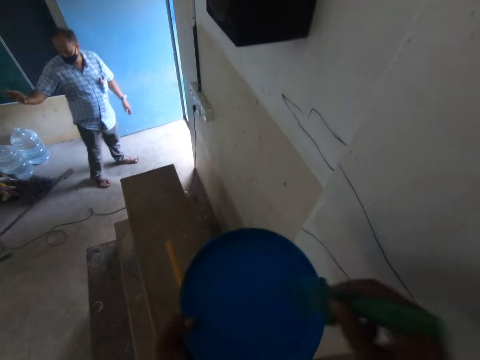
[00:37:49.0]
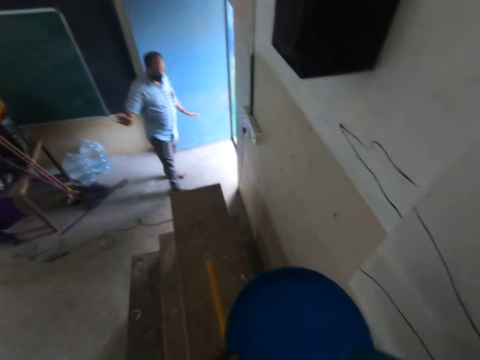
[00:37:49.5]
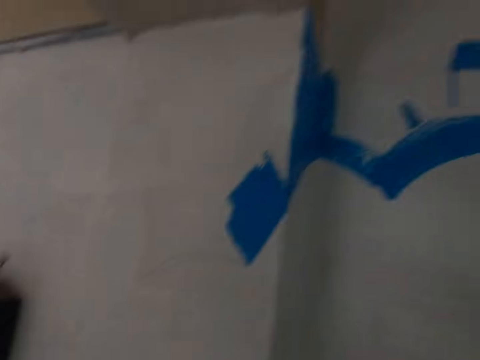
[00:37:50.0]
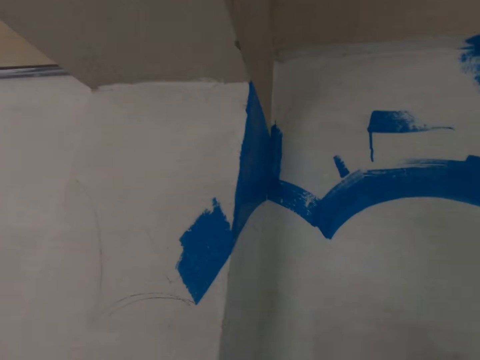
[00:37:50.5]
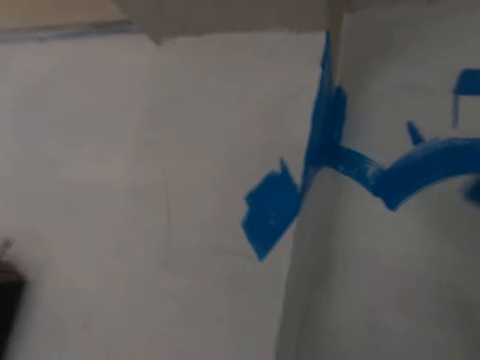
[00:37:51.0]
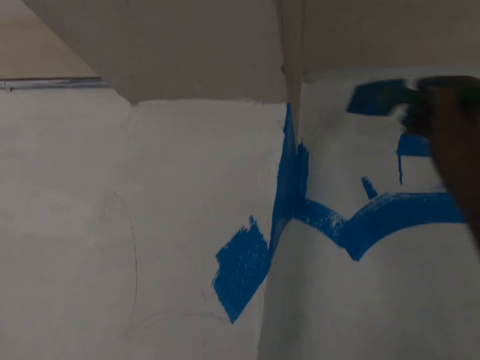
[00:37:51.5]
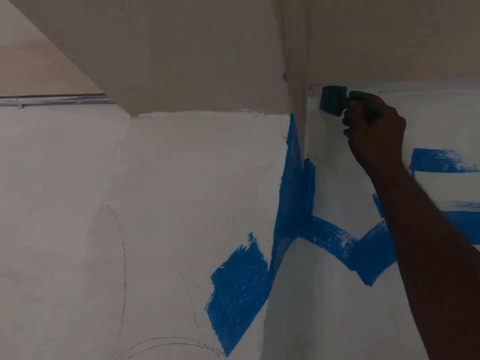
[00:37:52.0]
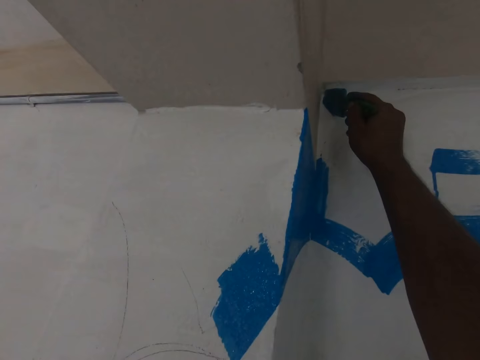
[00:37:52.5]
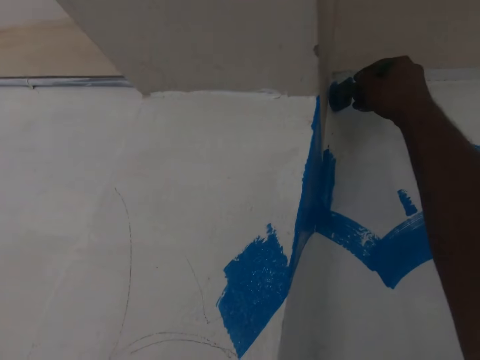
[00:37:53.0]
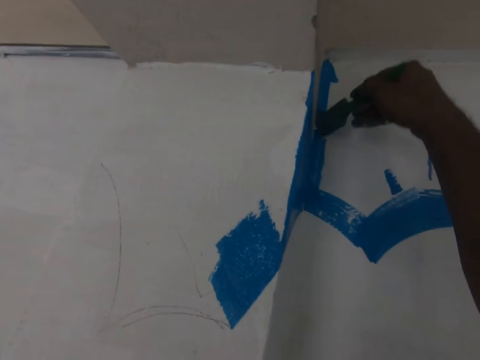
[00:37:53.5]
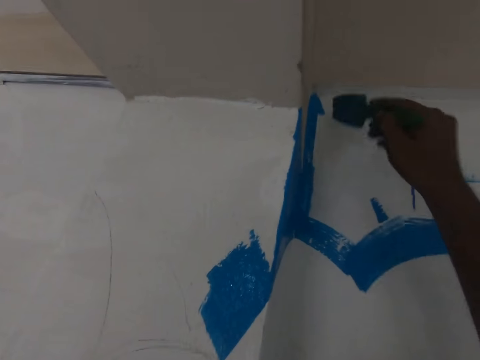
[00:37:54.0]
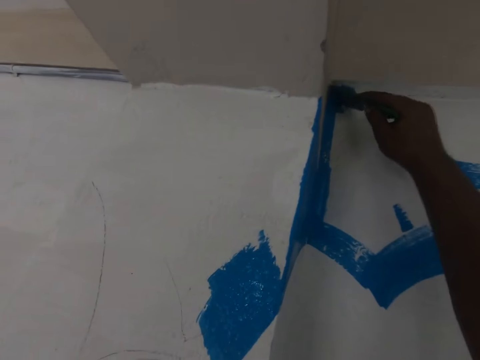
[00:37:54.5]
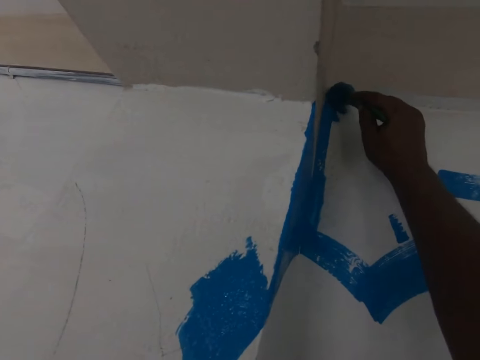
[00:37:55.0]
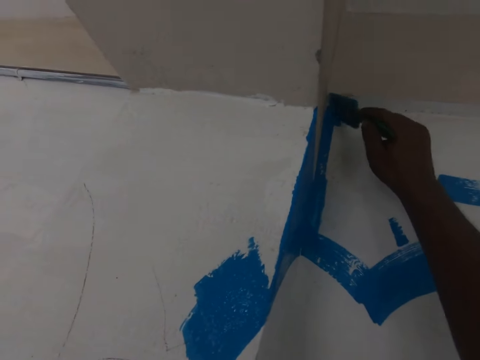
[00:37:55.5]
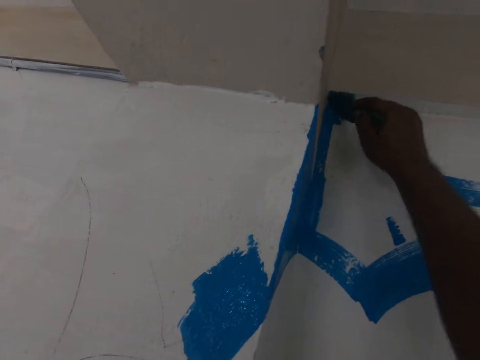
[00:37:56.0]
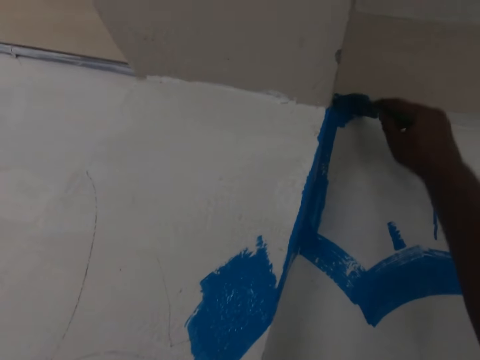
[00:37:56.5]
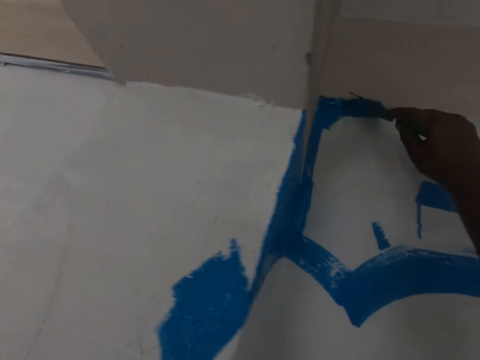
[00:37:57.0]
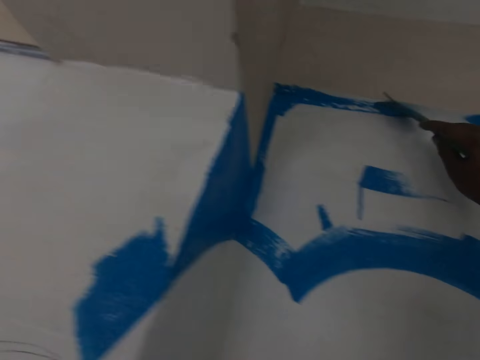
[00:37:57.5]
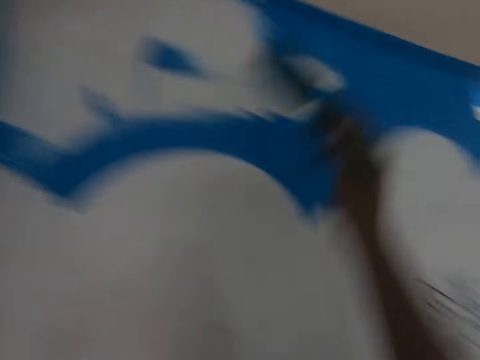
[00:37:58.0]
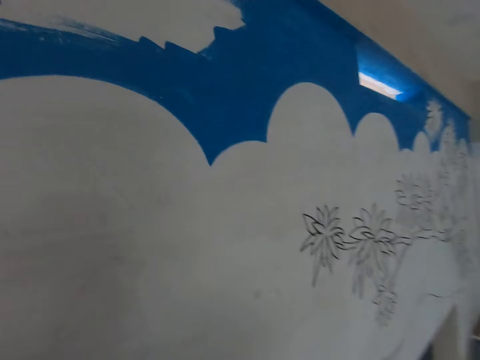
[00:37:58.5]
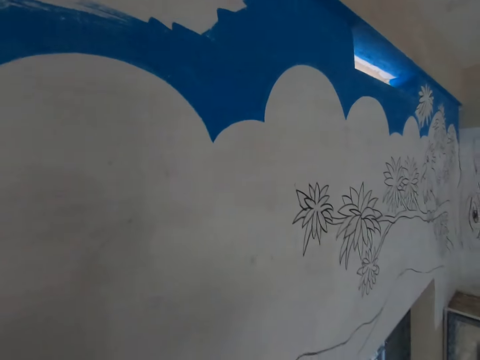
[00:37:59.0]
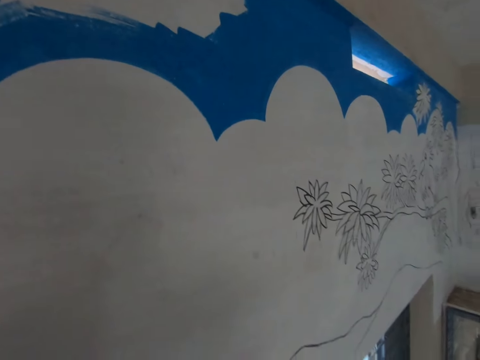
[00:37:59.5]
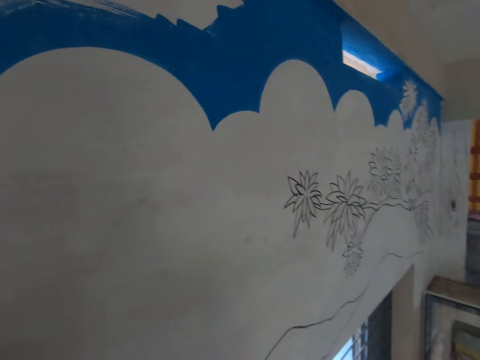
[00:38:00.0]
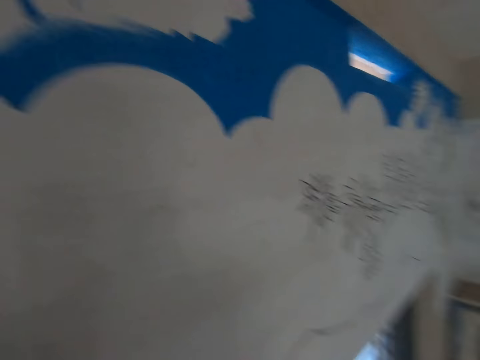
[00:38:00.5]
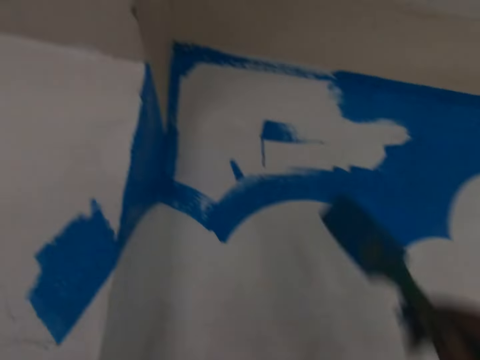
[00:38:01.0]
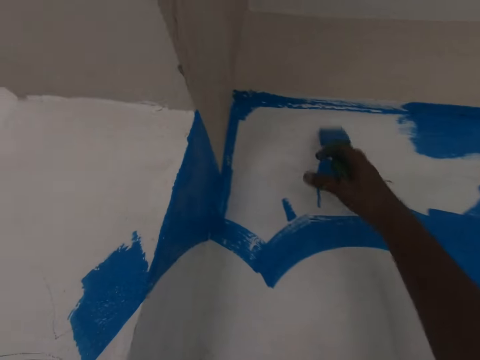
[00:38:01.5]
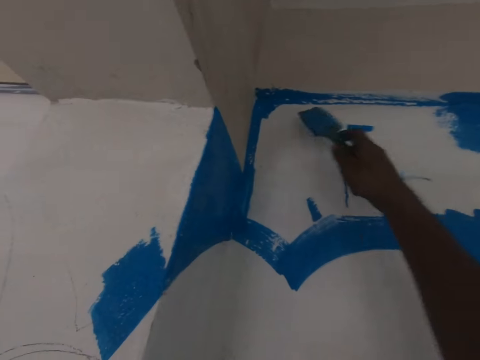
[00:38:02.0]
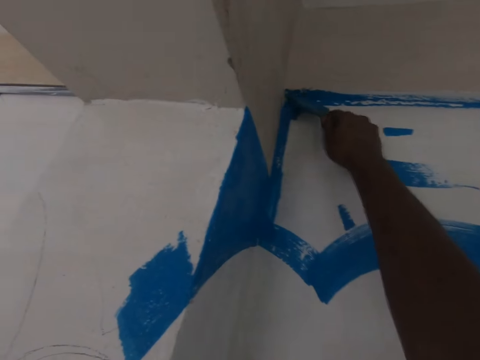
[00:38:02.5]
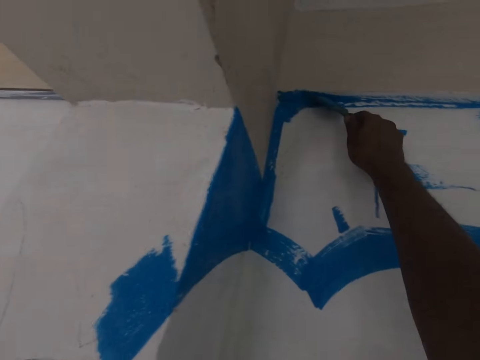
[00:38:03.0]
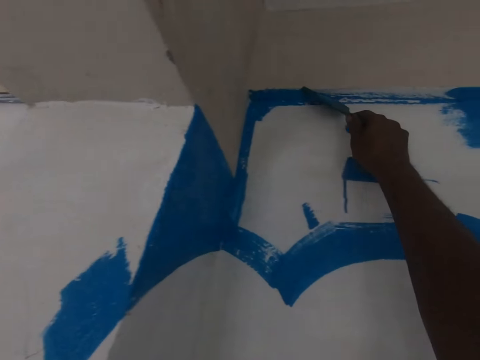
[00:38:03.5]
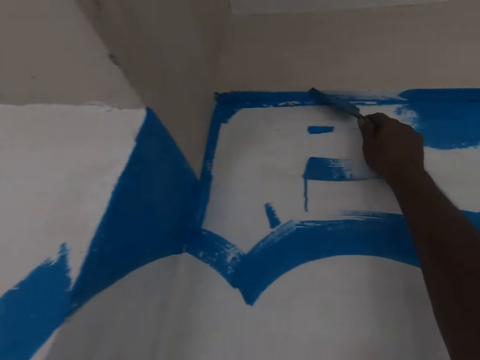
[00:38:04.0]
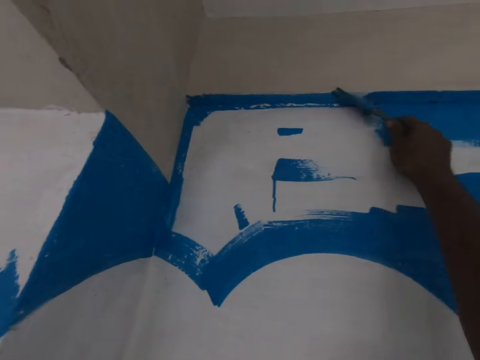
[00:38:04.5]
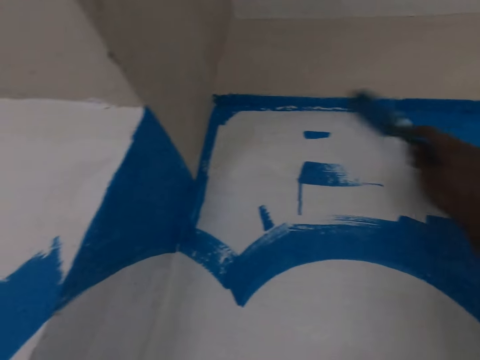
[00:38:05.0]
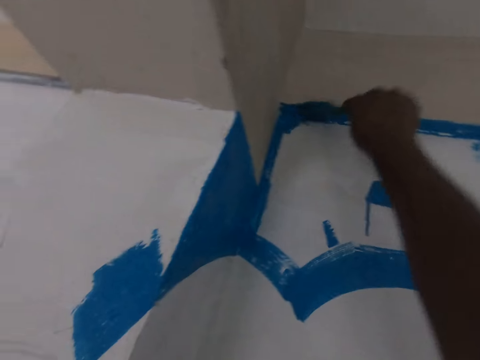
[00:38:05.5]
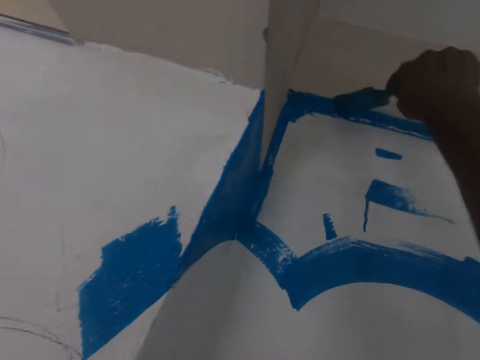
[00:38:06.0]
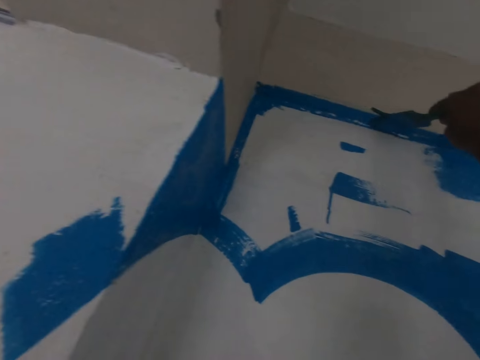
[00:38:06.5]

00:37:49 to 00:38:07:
The camera wearer inserts the brush in the bucket. They scoop paint with a paint brush. They turn to the wall. They paint the wall with the paint brush. They remove the brush from the wall. They look at the wall. They stand beside the wall. They hold the brush on the wall. They paint the wall with the paint brush.

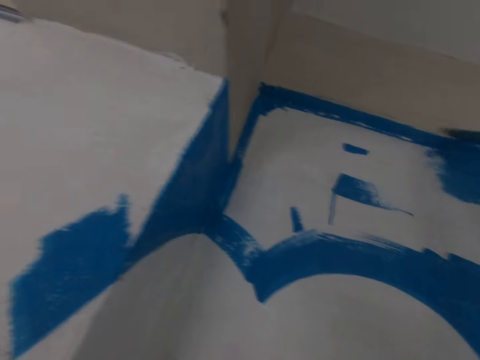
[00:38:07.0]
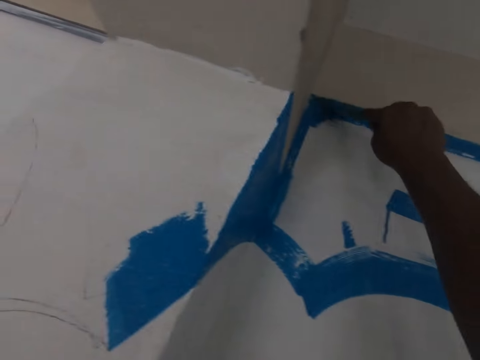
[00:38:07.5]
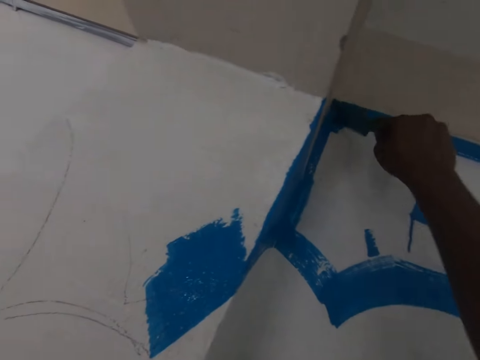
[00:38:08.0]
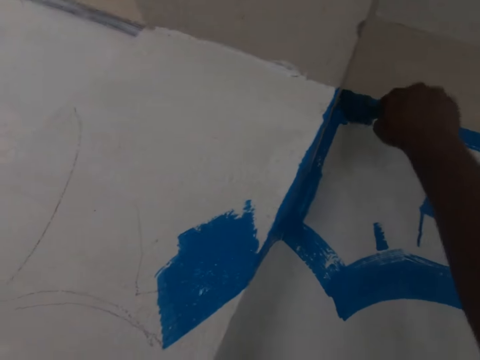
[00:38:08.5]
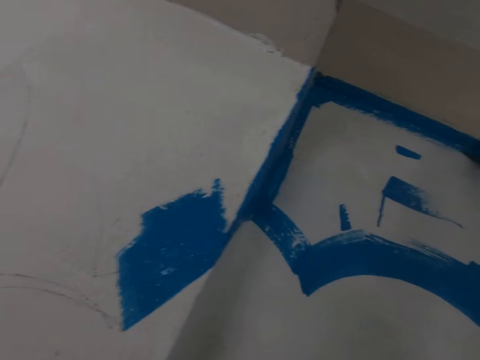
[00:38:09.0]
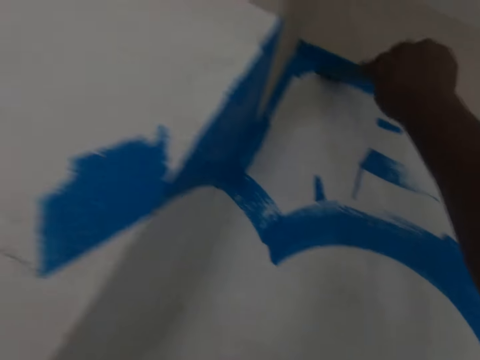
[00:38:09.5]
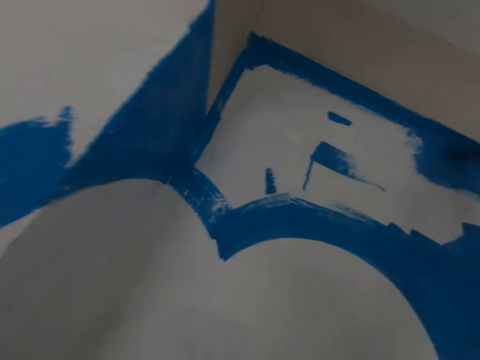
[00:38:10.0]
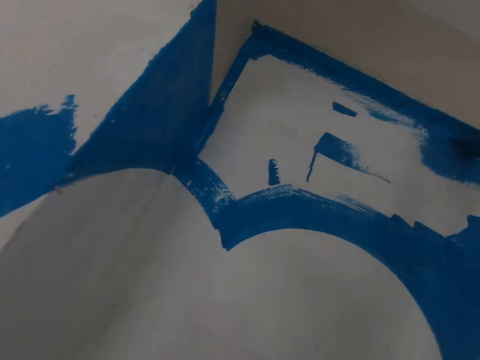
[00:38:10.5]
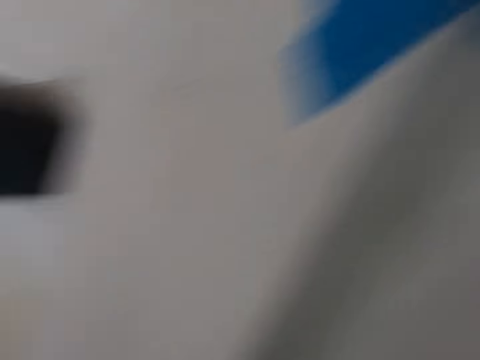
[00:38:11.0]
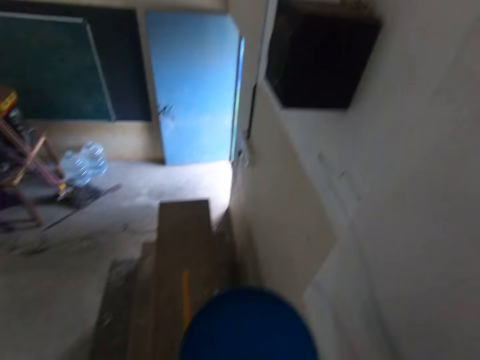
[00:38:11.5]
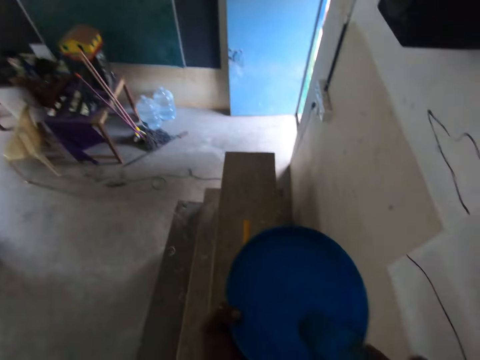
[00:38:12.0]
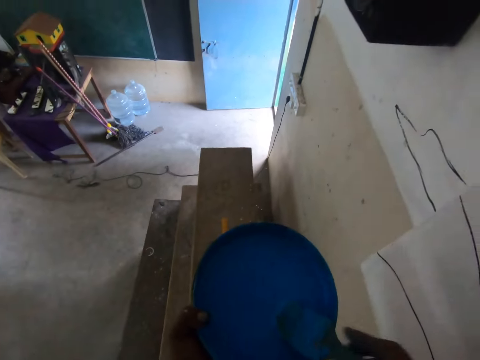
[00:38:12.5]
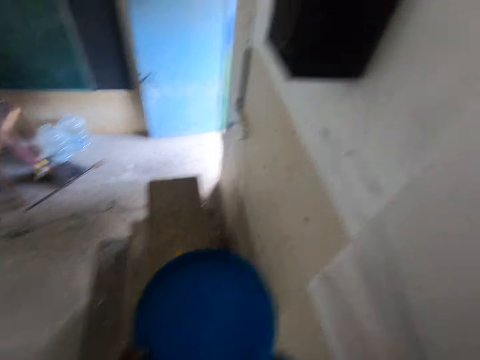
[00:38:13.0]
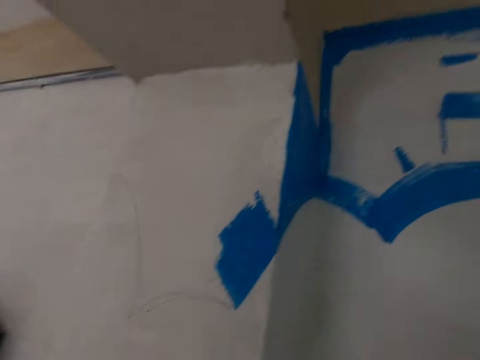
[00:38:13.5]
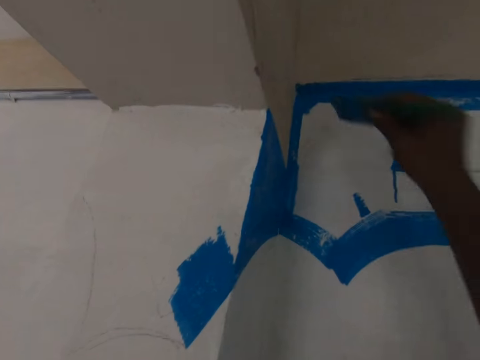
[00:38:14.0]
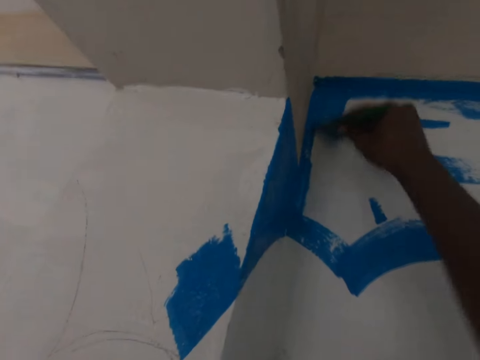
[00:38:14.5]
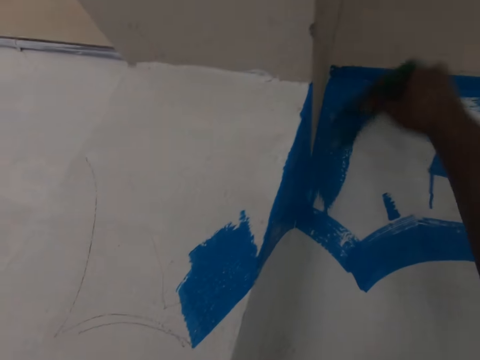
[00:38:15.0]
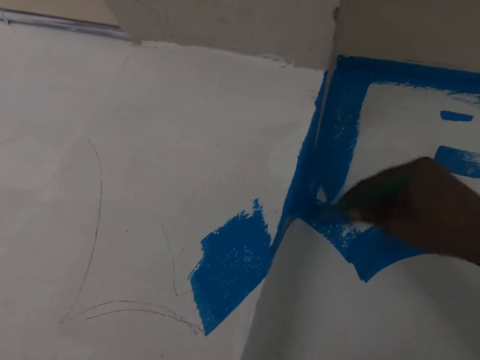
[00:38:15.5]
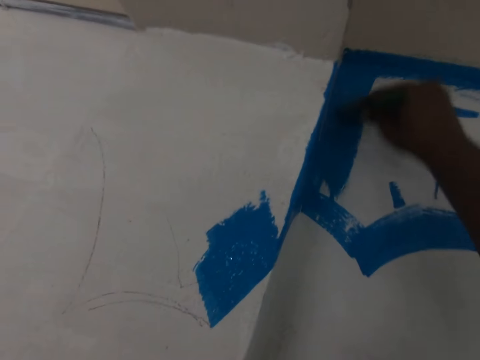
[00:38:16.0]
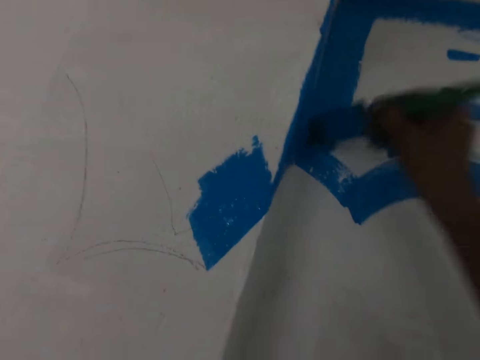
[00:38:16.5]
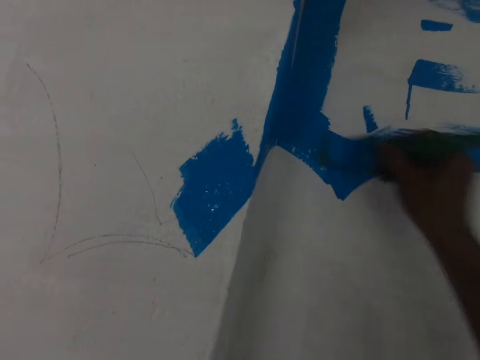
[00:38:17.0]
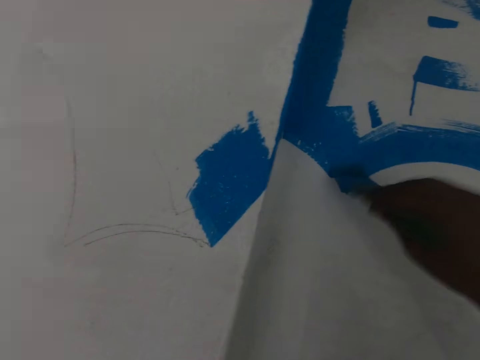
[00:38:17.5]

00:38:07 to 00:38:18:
The camera wearer turns around. They scoop paint with a paint brush. They insert the brush in the bucket. They turn to the wall. They paint the wall with the paint brush.
